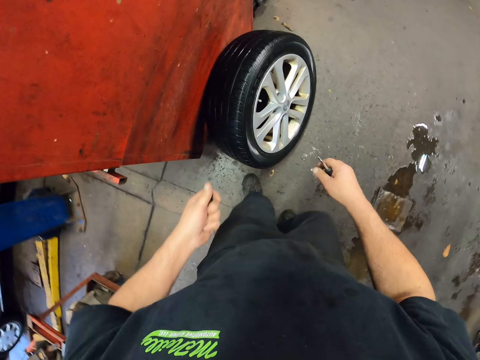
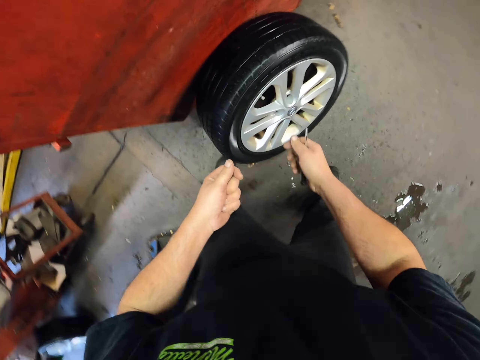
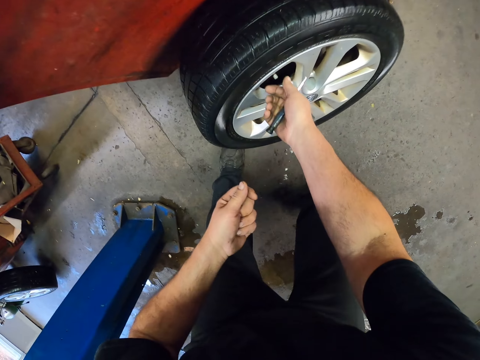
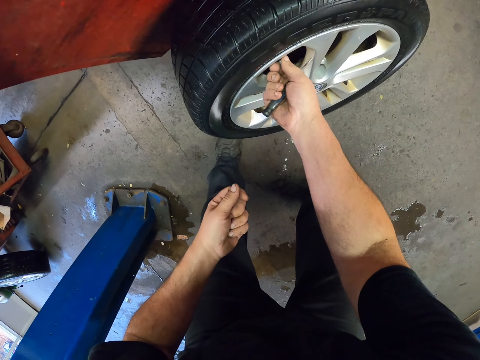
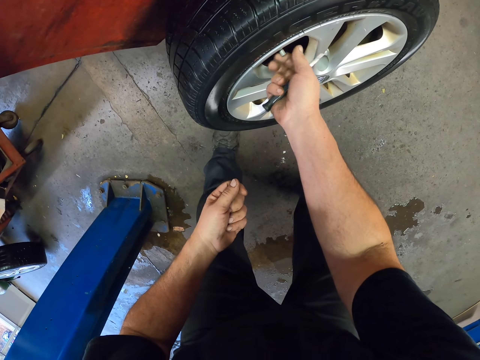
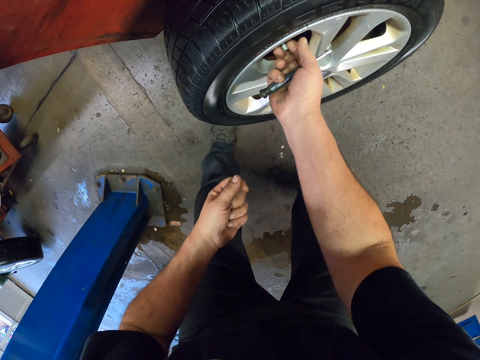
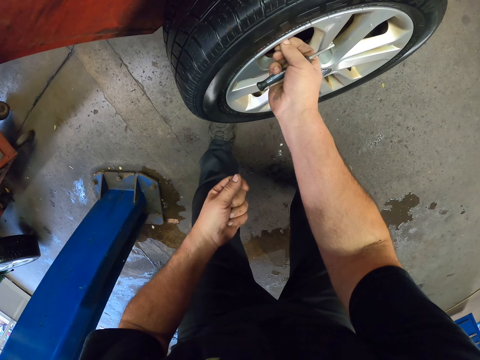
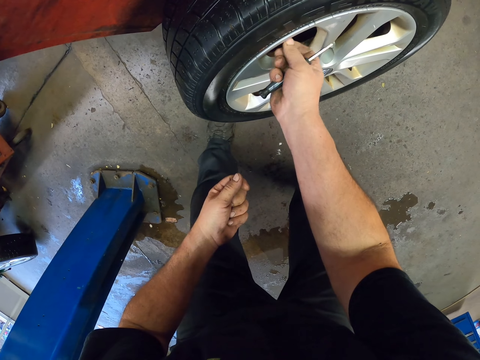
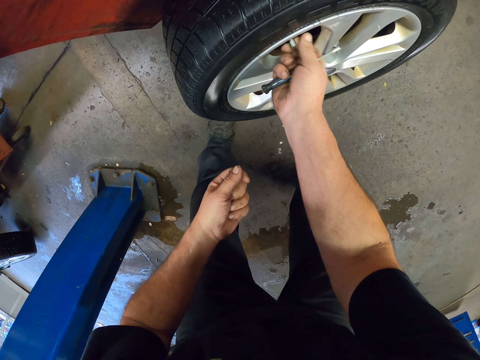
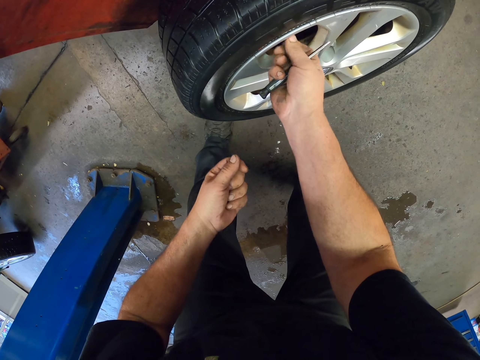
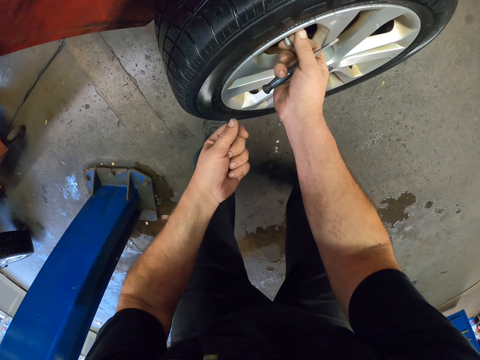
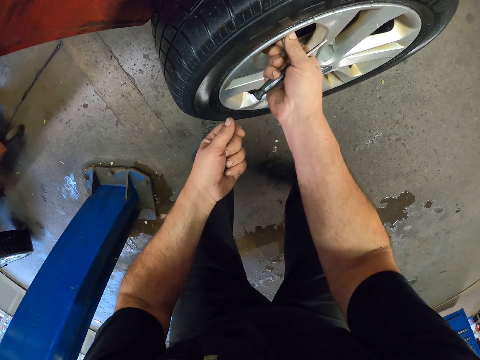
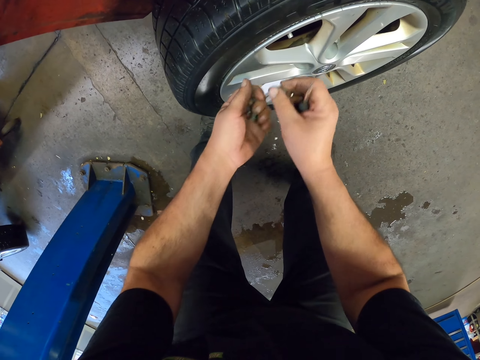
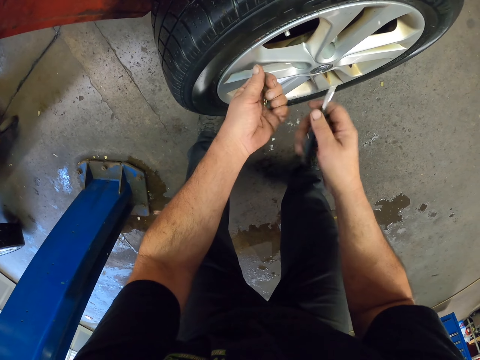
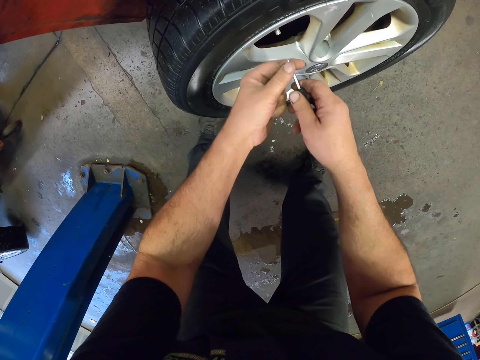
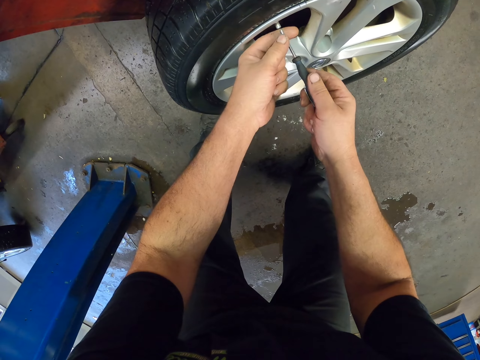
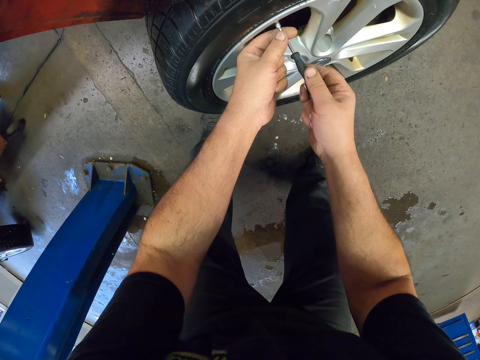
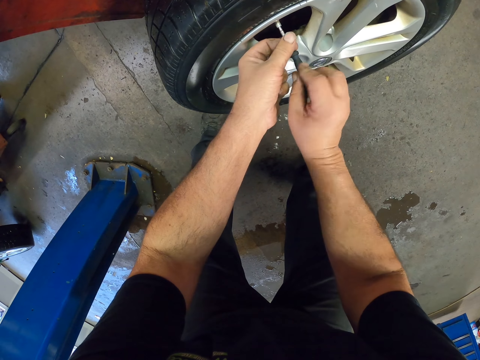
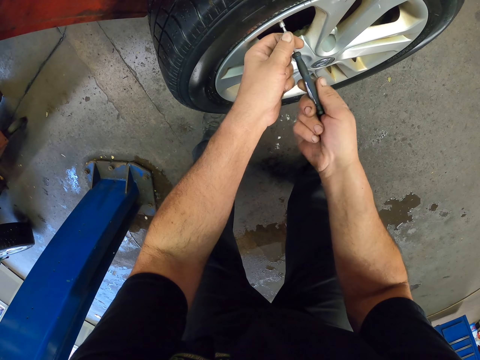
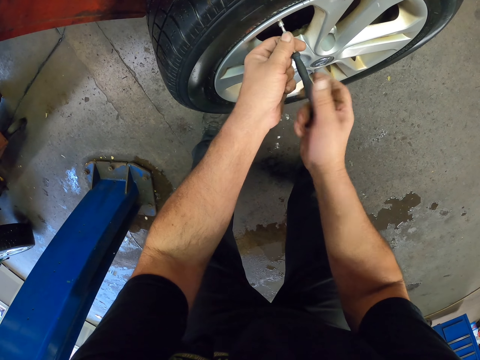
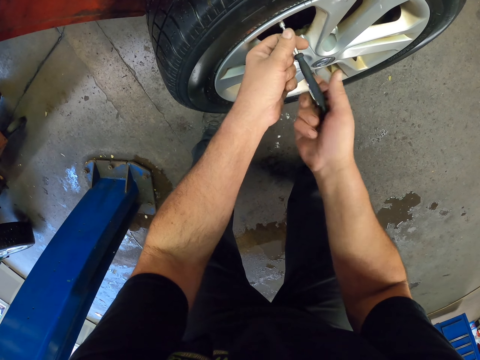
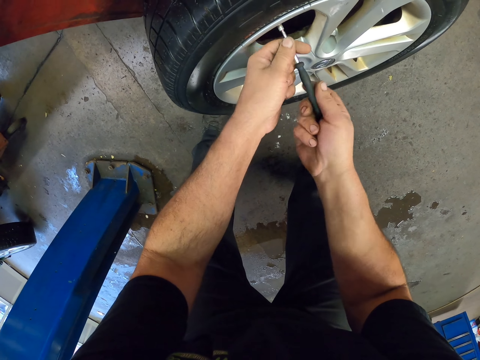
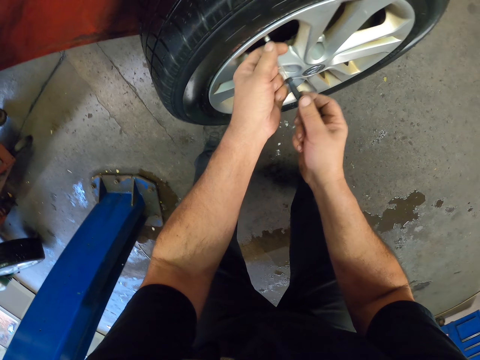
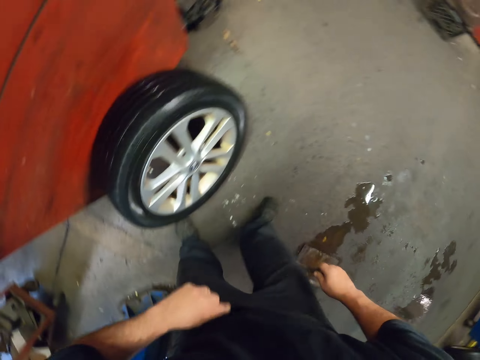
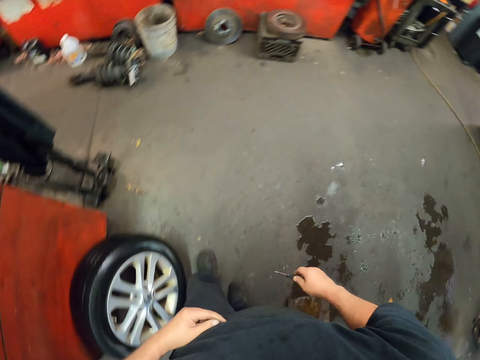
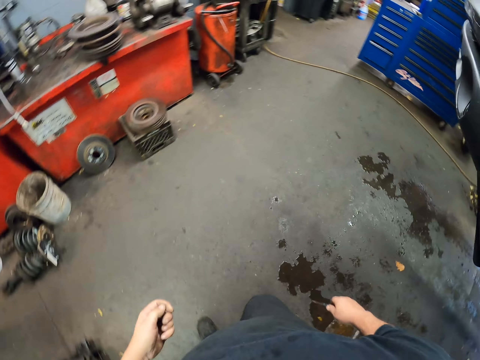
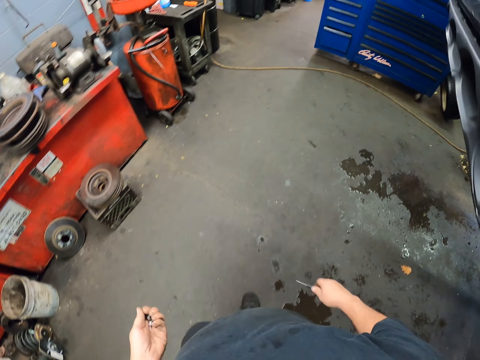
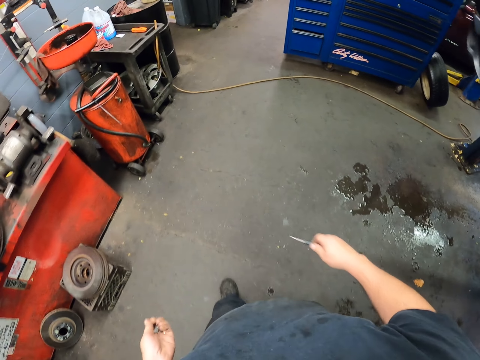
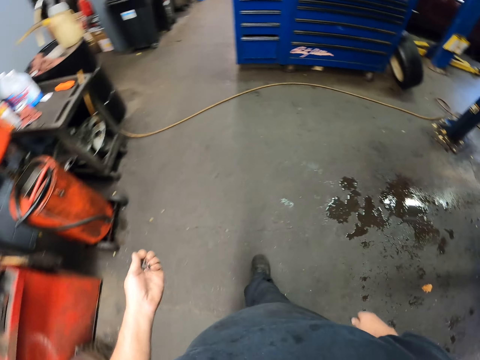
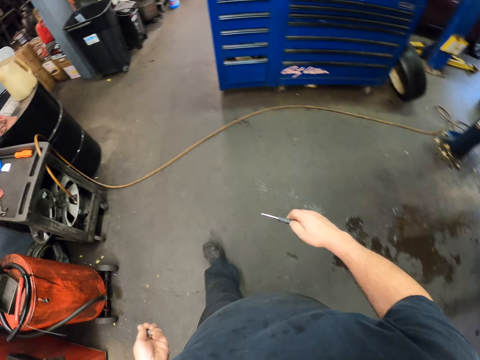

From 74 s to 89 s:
The camera wearer opens the tire valve stem cap with his hand. He holds the valve on his hand. He opens the valve with the screwdriver. He holds the valve on his hand. He stands up. He walks to the tools counter.

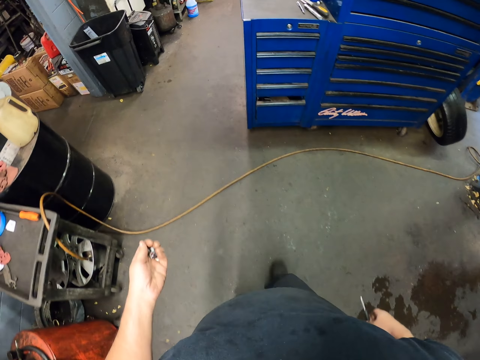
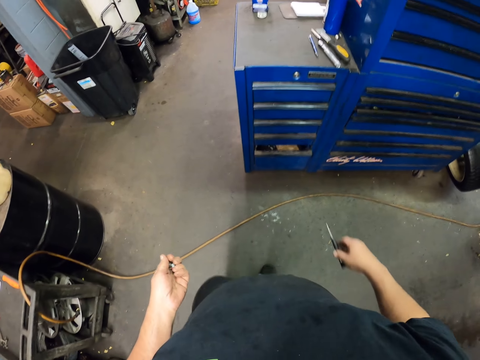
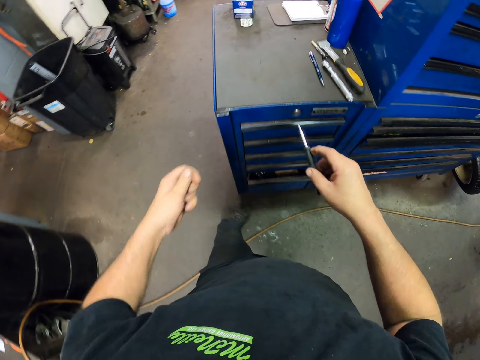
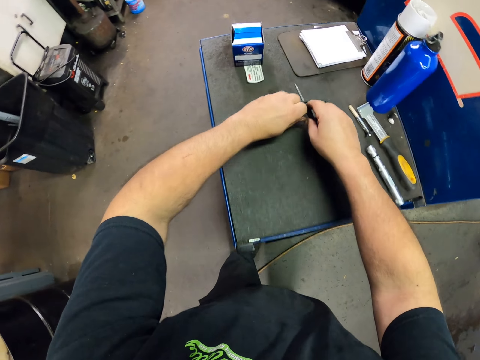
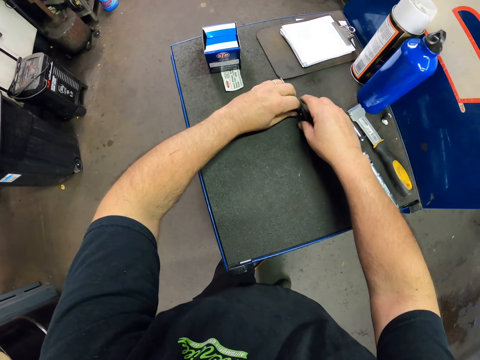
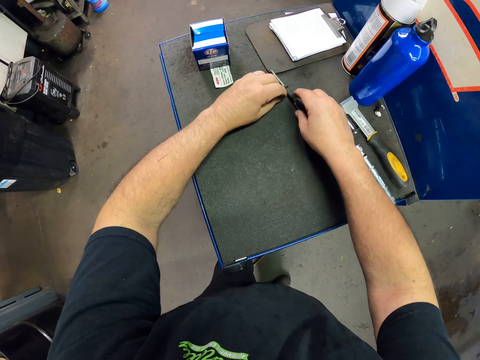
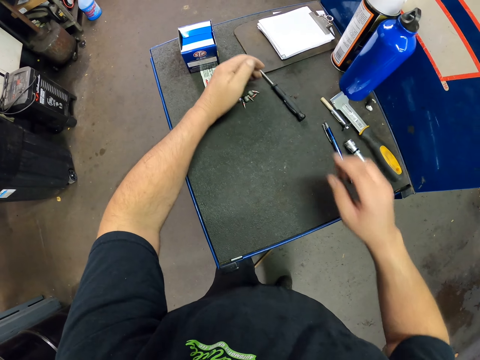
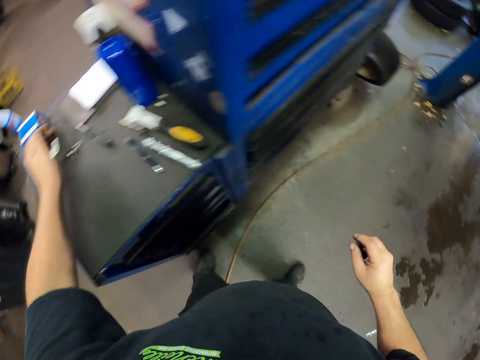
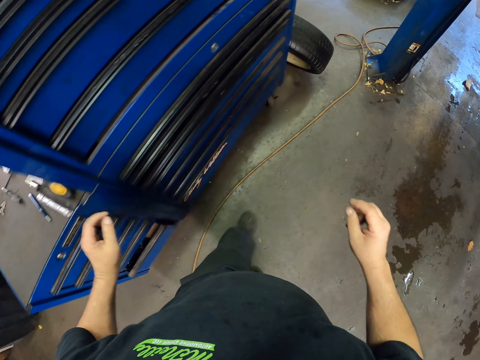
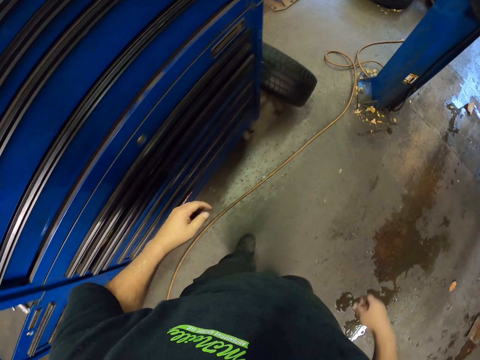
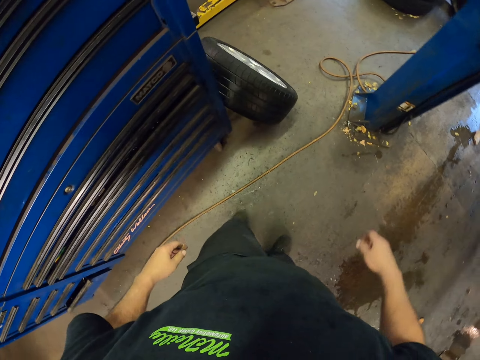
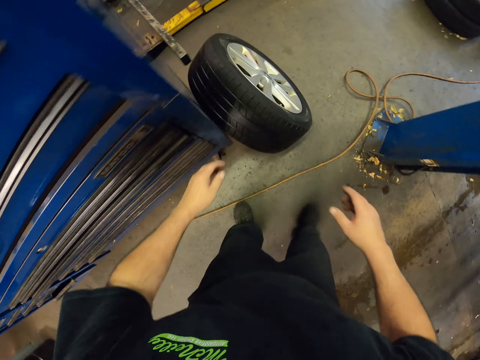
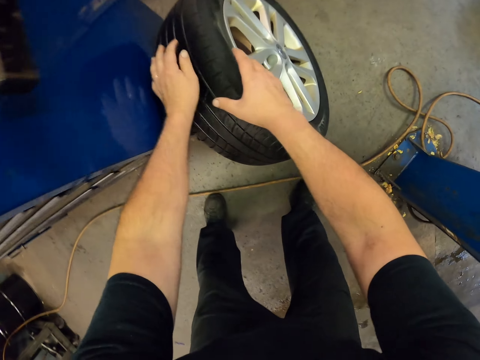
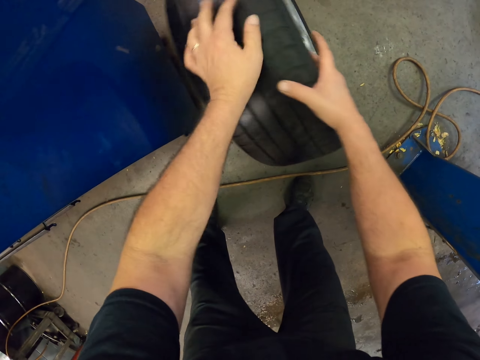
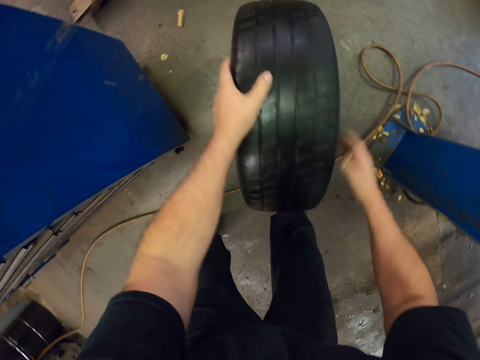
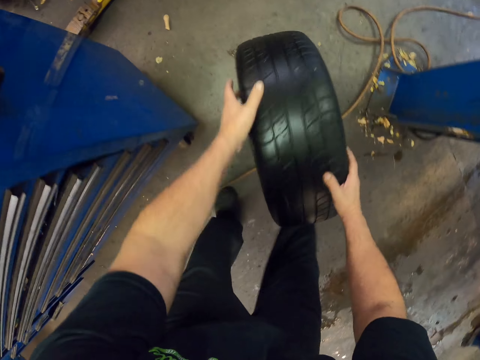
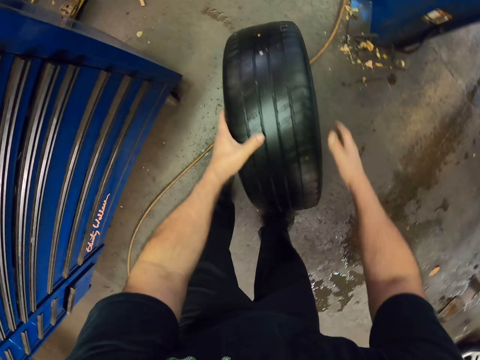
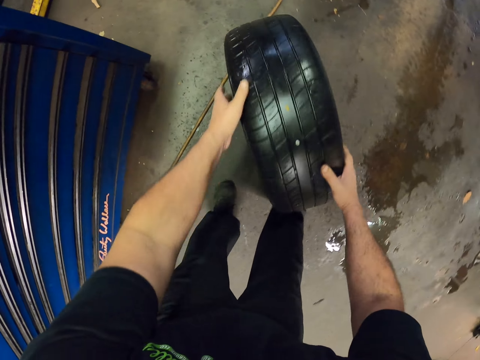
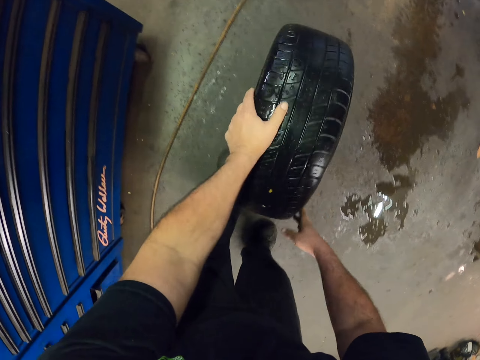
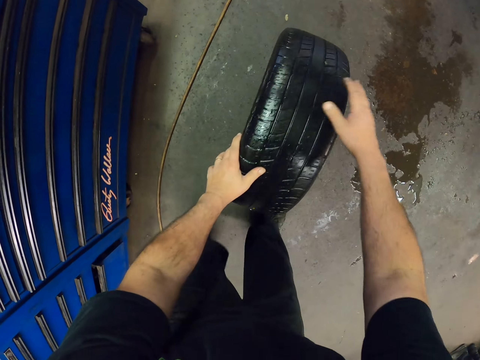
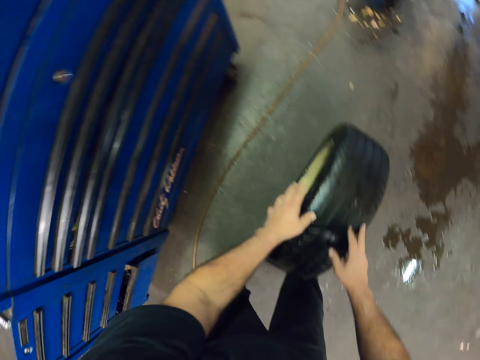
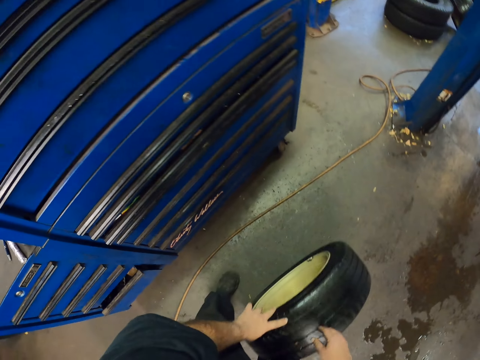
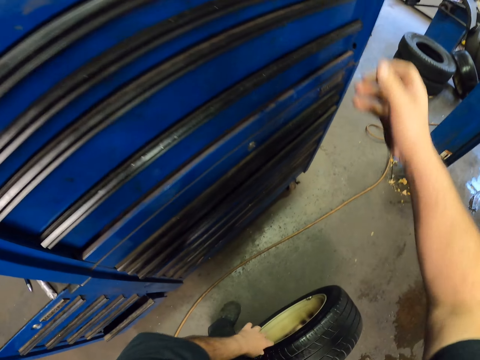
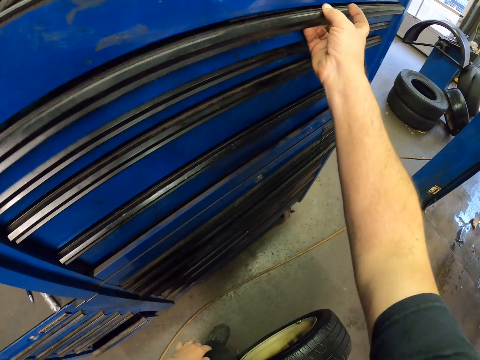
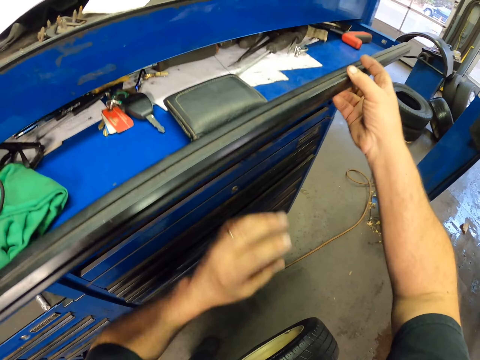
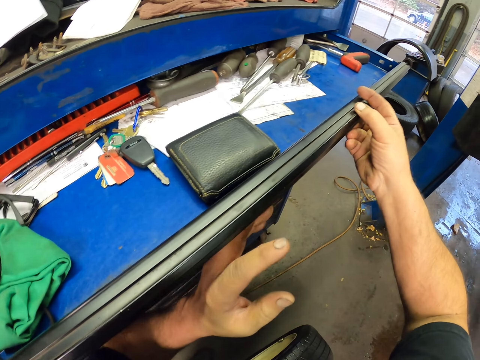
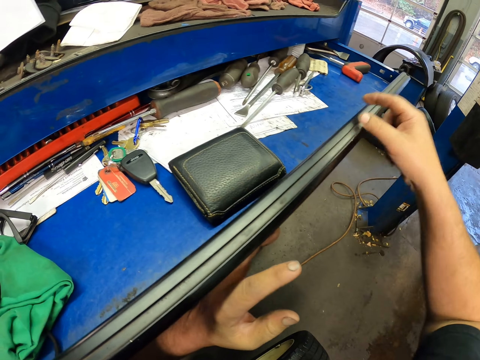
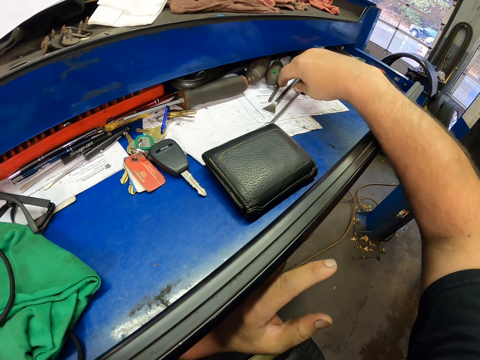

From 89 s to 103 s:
The camera wearer places the nuts on the counter and places the screwdriver on the counter. They walk around and lift the hands up. They pick up a tire. They roll up the tire. They open the toolbox.
